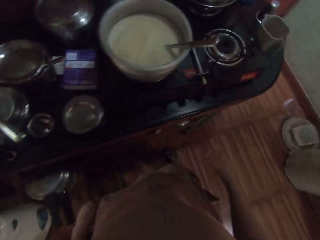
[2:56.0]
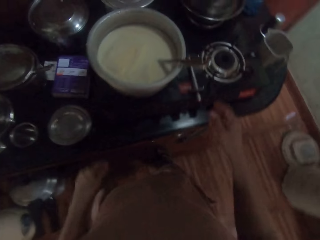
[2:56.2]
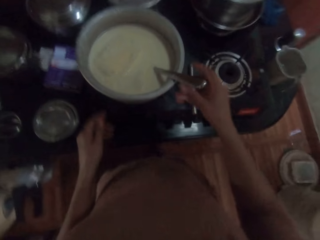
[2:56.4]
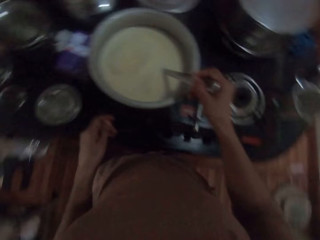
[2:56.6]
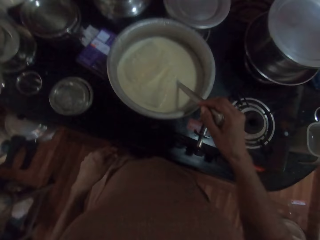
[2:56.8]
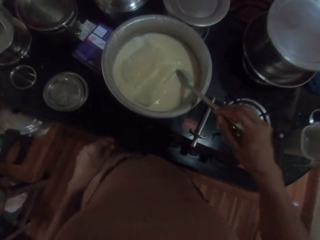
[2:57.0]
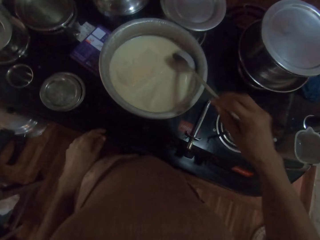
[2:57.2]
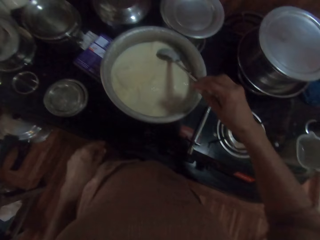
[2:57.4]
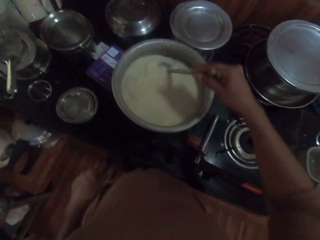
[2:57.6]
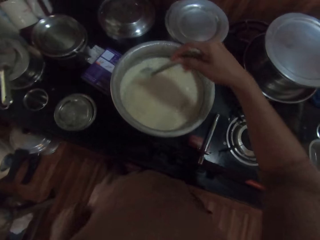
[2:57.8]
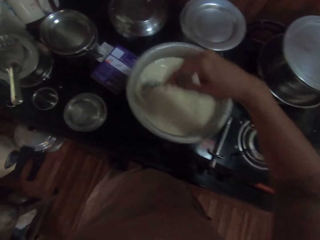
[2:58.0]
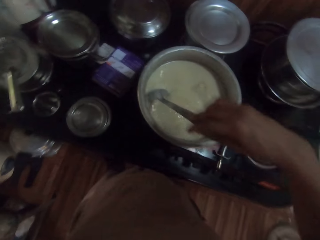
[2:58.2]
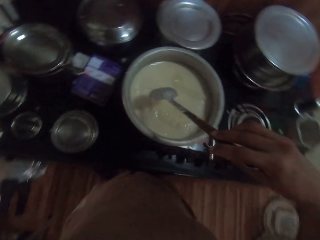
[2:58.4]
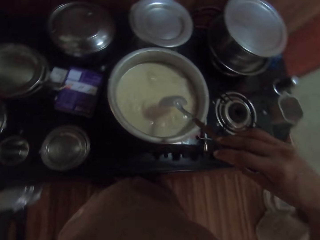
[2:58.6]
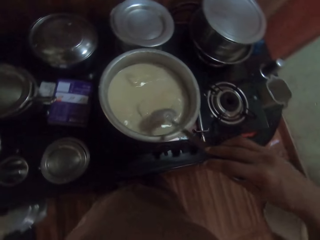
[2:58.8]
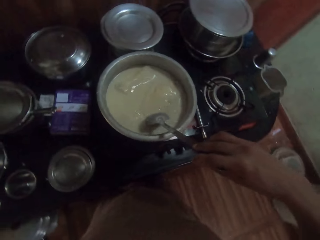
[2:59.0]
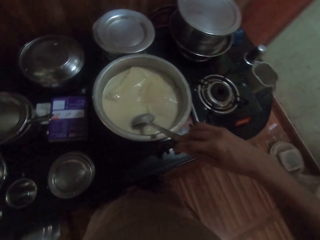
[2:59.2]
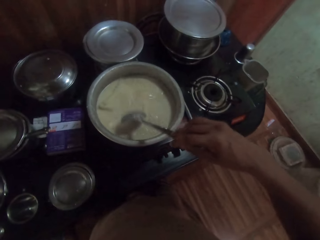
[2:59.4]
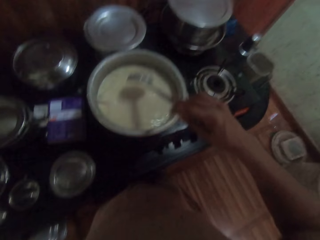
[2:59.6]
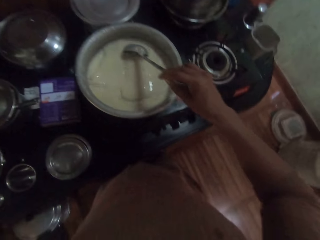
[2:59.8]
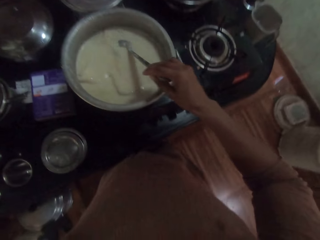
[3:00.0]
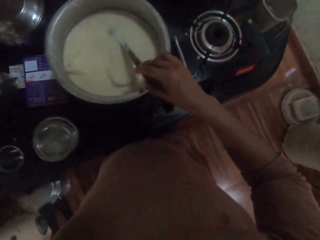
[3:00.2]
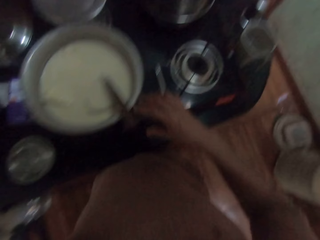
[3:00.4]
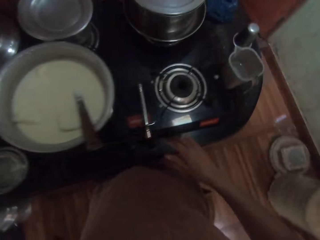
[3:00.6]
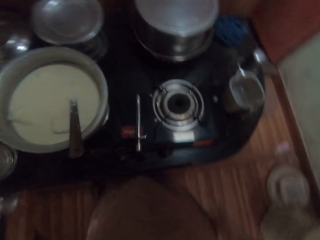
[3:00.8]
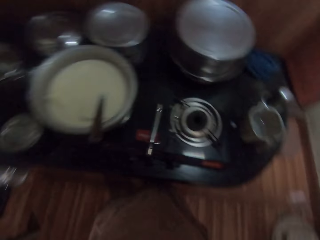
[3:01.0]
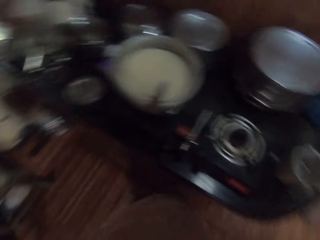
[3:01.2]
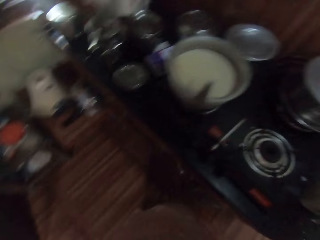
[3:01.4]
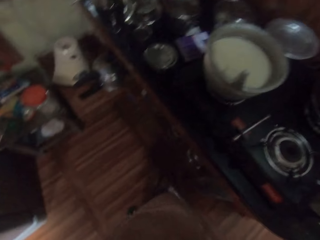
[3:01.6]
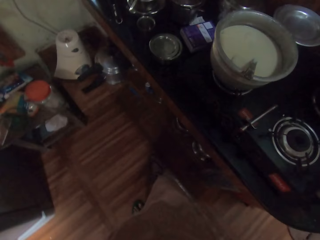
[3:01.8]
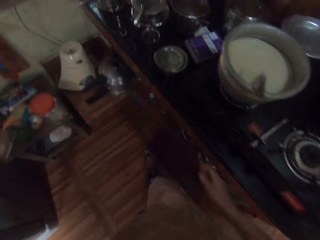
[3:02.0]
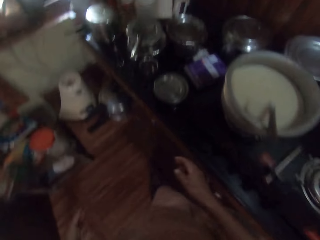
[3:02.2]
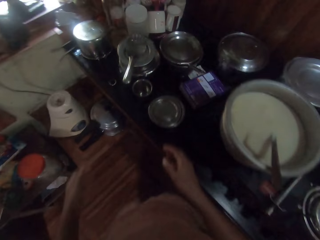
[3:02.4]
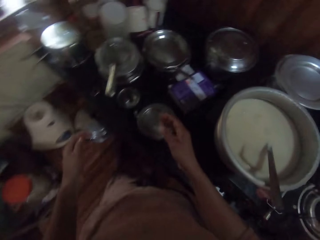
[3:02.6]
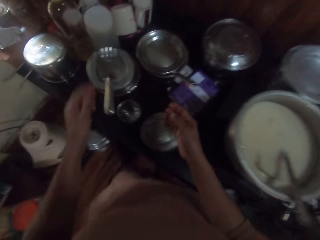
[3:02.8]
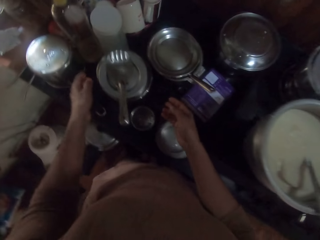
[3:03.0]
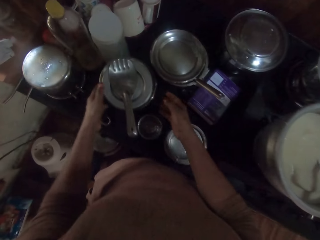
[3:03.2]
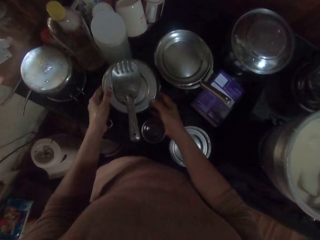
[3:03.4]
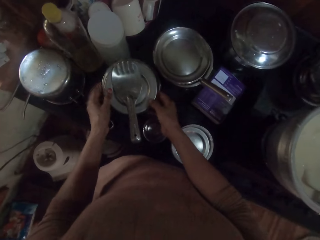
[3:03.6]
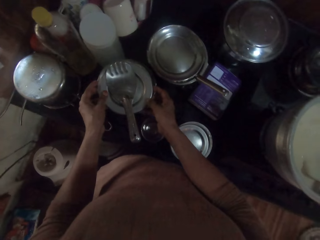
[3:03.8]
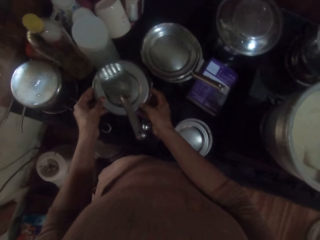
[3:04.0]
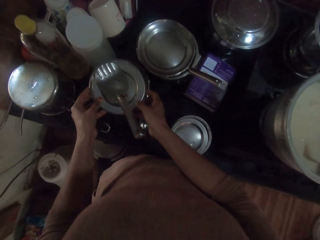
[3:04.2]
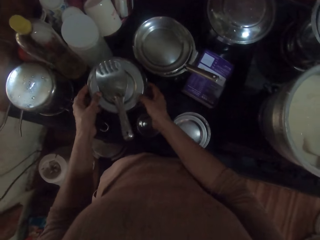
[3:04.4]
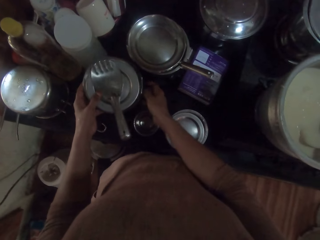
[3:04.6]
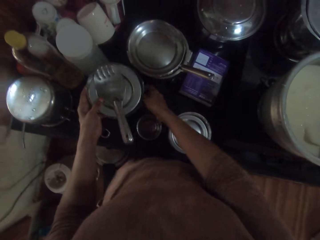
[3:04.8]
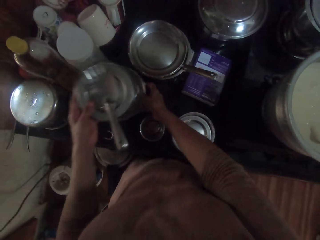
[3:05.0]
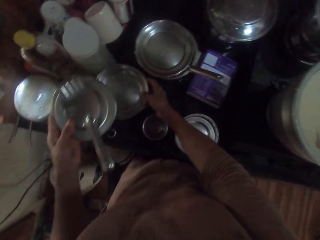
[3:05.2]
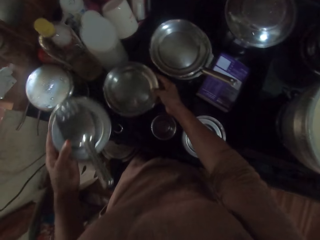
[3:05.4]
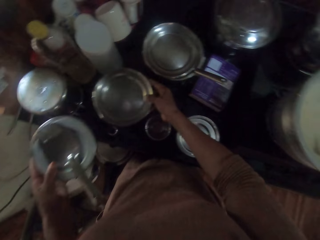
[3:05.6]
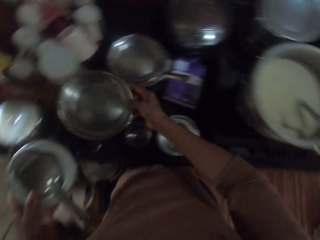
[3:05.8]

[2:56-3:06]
The camera wearer holds the spoon in the pot of milk on the gas stove with her right hand. She stirs the frozen milk in the pot with the spoon in her right hand. She drops the spoon in her right hand in the pot of milk on the gas stove. She opens the lid of a plate on the countertop with her left hand. She picks up the plate on the countertop with her right hand.

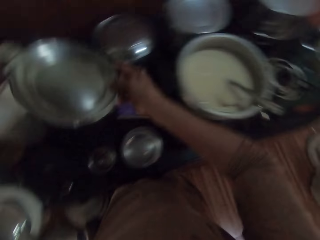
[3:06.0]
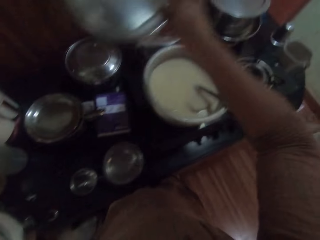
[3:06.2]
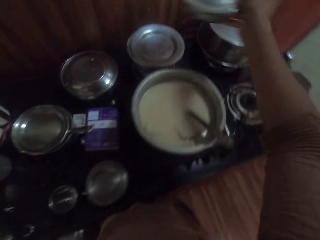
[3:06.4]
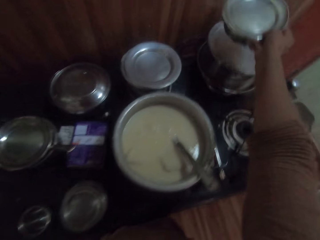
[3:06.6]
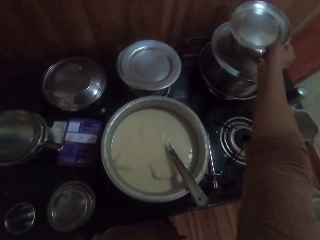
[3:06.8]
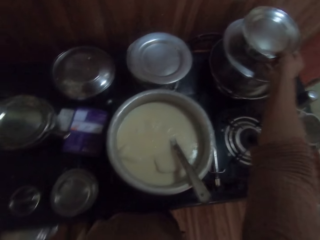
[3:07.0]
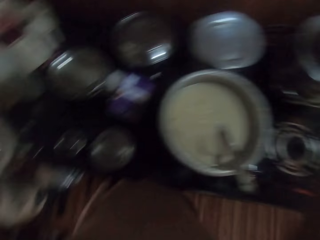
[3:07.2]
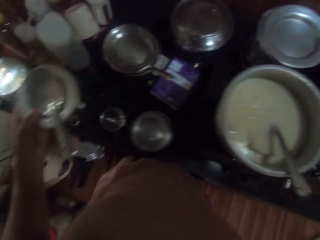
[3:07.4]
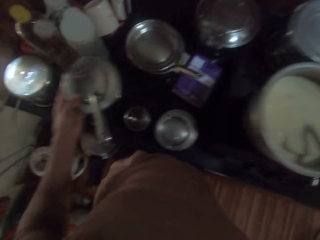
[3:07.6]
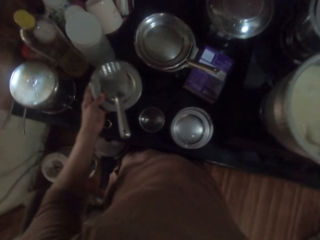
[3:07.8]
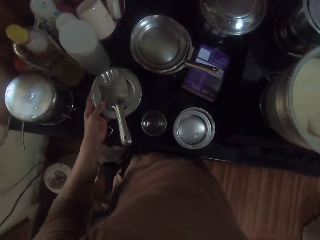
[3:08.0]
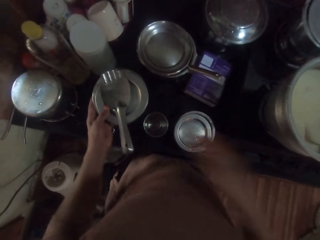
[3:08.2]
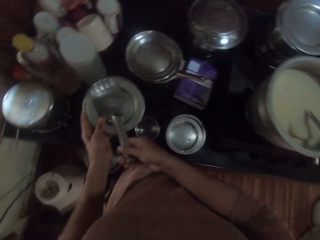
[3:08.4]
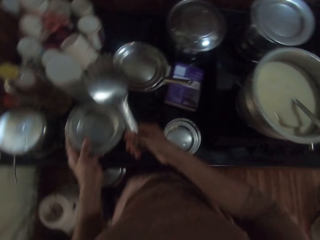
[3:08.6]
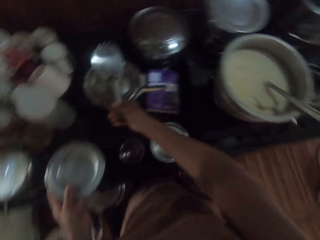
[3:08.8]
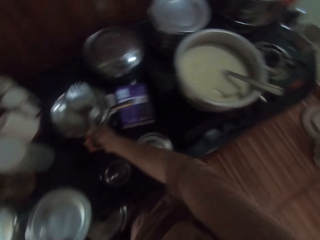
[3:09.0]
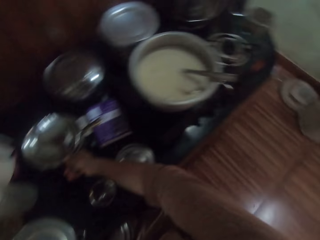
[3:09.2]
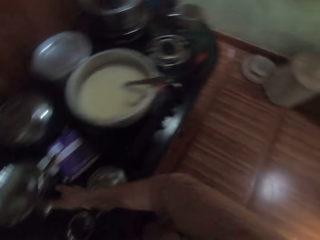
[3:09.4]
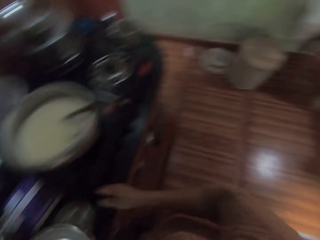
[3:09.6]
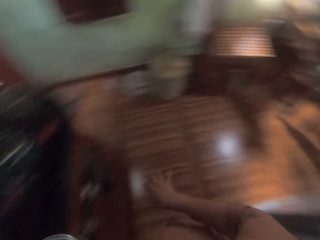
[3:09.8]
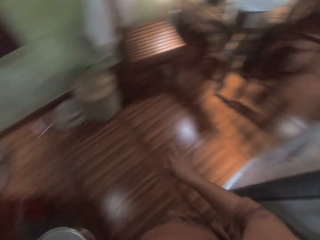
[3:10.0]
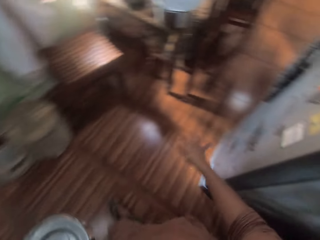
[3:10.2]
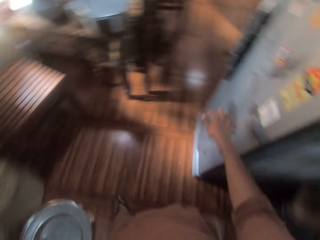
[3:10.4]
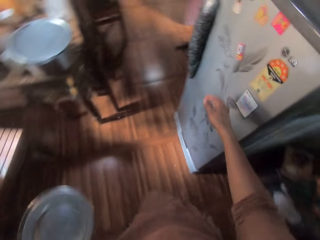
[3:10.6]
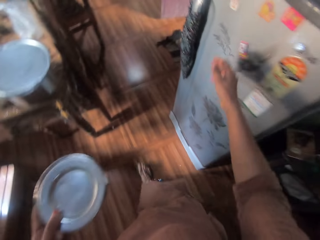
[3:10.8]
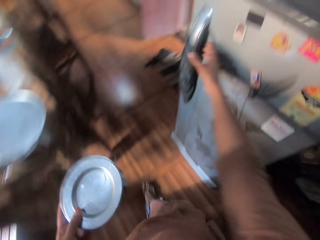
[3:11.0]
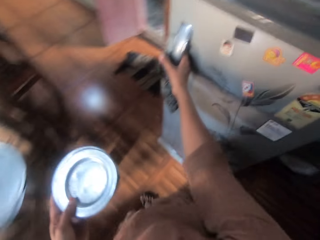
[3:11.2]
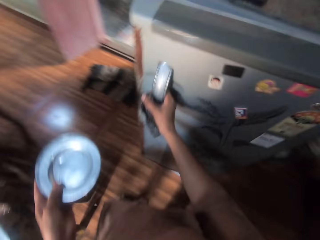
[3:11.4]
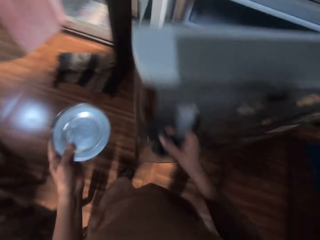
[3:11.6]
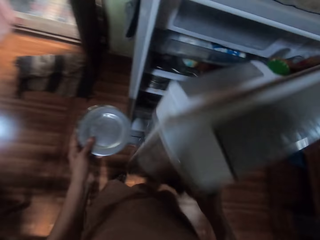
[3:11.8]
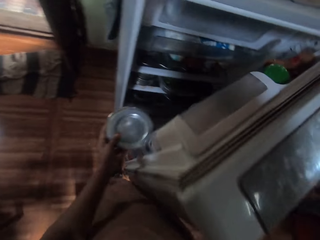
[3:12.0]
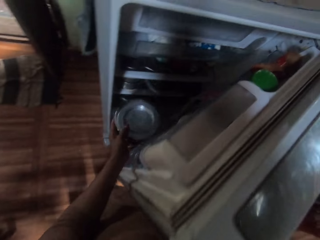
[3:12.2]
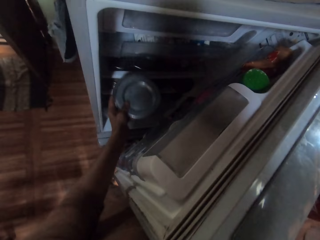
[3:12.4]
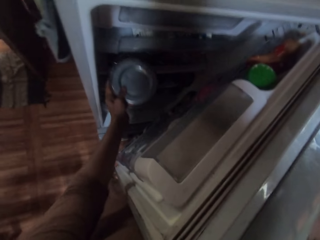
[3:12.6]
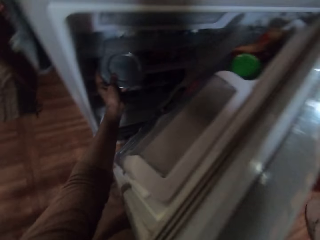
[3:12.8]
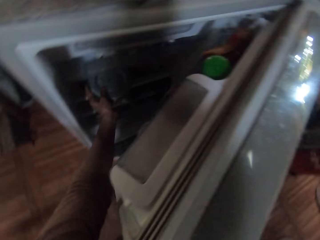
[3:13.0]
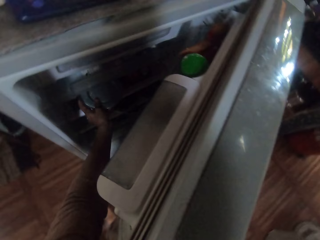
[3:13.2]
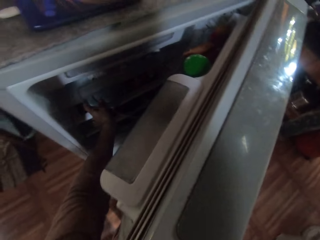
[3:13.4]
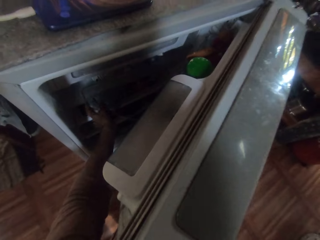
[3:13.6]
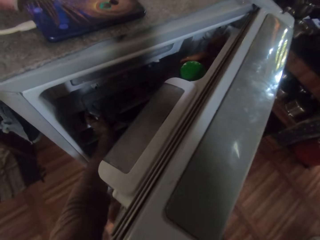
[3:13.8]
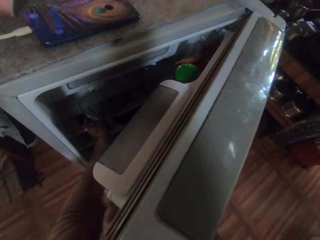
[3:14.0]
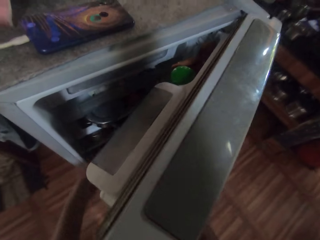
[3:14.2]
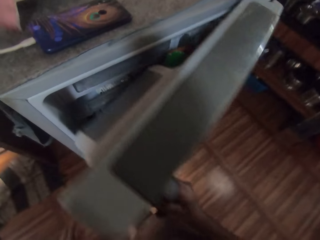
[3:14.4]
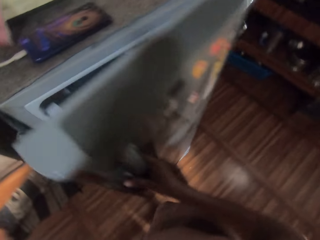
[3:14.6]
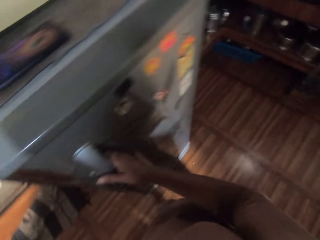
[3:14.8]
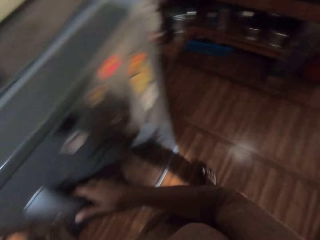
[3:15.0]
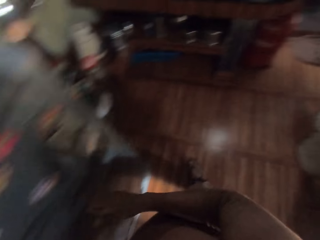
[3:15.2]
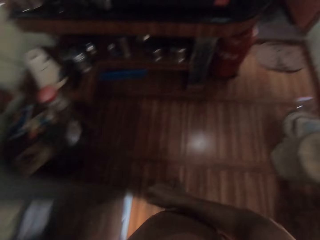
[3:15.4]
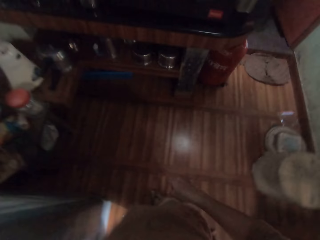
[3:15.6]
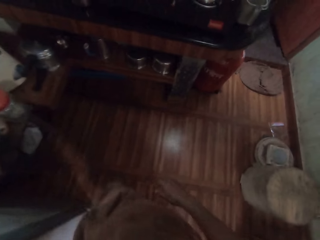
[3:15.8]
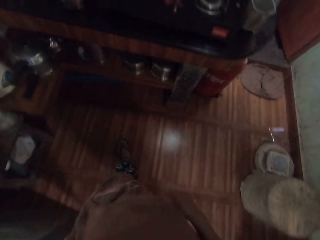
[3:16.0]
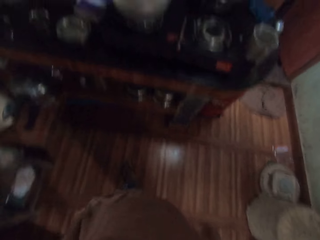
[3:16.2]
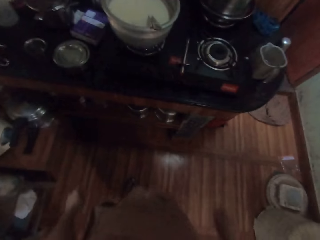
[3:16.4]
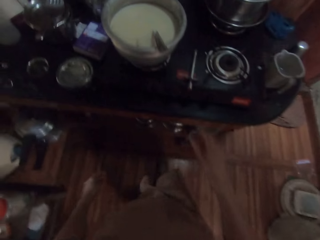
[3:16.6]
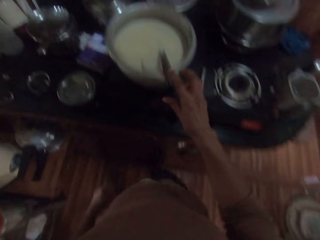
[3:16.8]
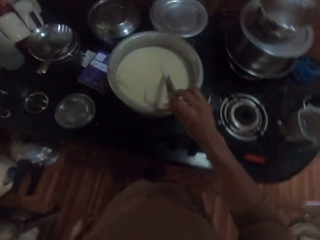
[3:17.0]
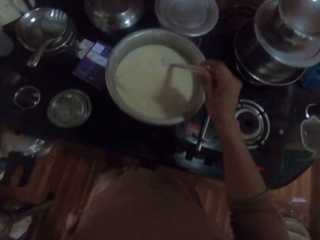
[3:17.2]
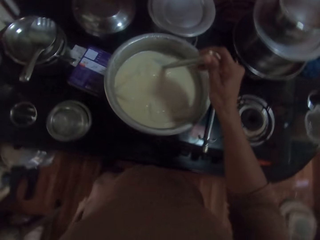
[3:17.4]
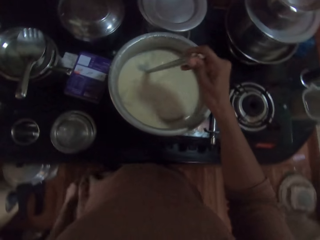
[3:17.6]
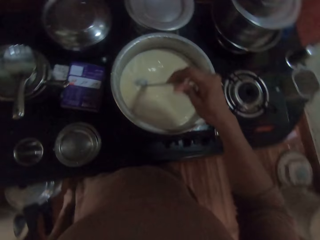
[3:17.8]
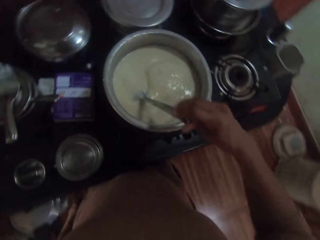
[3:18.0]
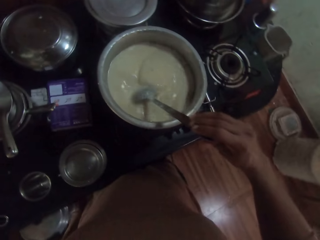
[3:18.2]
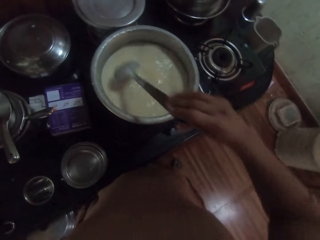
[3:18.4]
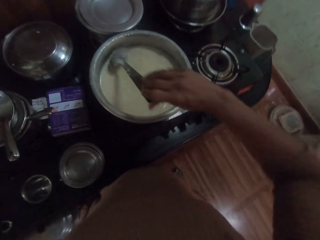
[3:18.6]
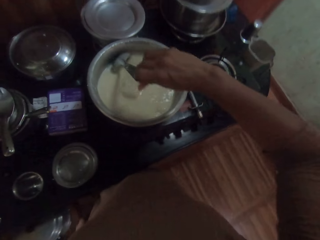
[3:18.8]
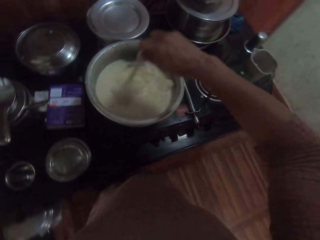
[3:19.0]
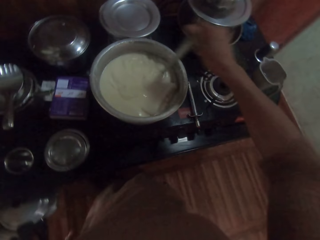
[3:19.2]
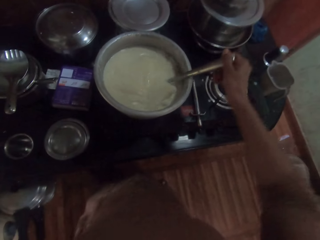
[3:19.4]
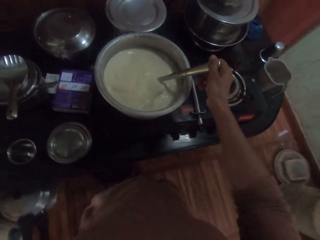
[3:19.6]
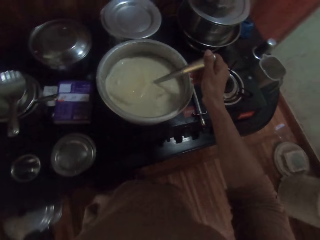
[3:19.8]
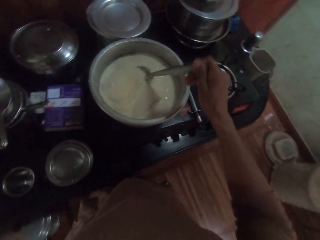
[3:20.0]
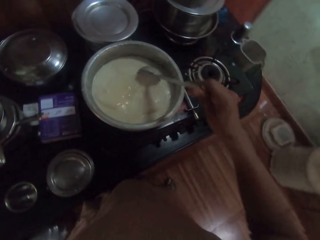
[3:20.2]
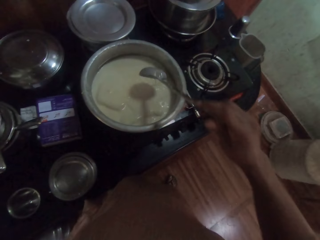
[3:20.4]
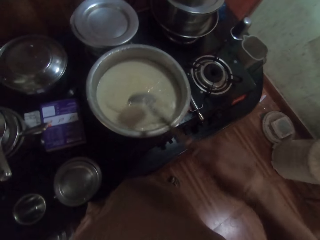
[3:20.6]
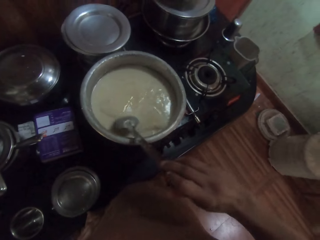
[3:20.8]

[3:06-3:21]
The camera wearer puts the plate in her right hand on a pot on the gas stove. She picks up a scoop on the lid in her left hand with her right hand. She puts the lid in her right hand on a pan on the countertop. She walks to a refrigerator in the kitchen. She opens the refrigerator door with her right hand. She puts the lid in her left hand in the refrigerator. She closes the refrigerator door with her right hand. She walks back to the gas stove. She picks up the spoon in the pot of milk on the gas stove with her right hand. She stirs milk in the pot with the spoon in her right hand.
